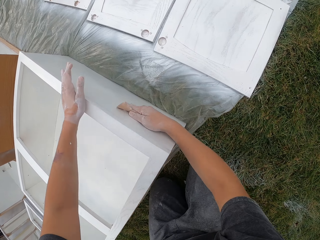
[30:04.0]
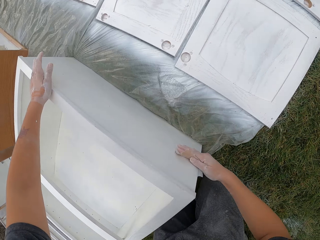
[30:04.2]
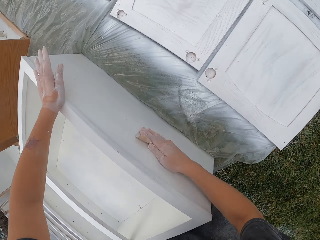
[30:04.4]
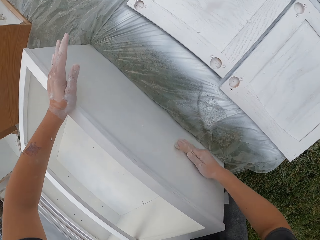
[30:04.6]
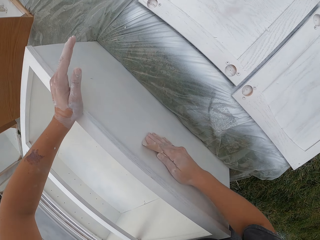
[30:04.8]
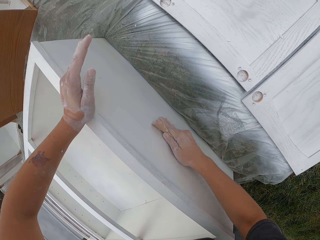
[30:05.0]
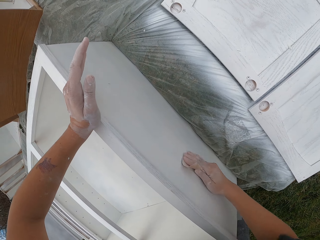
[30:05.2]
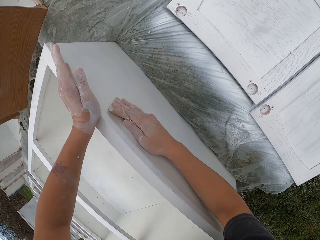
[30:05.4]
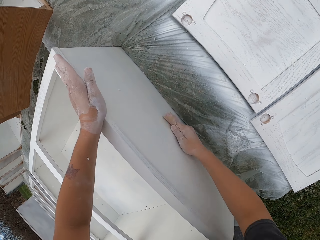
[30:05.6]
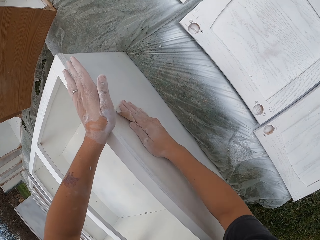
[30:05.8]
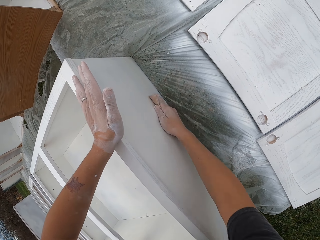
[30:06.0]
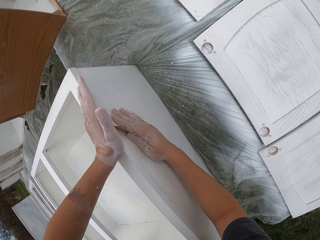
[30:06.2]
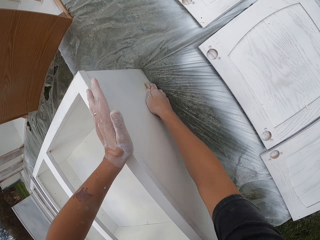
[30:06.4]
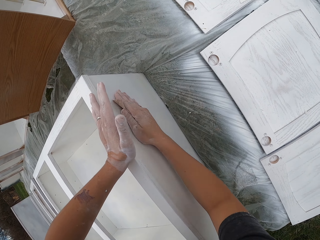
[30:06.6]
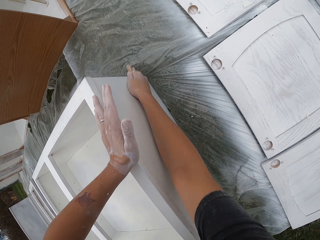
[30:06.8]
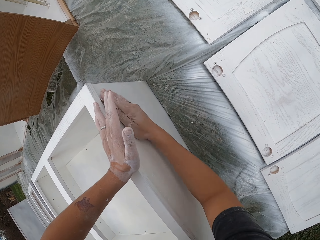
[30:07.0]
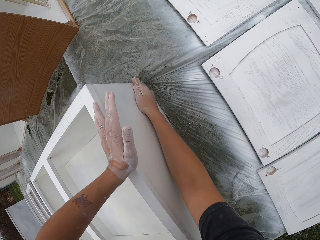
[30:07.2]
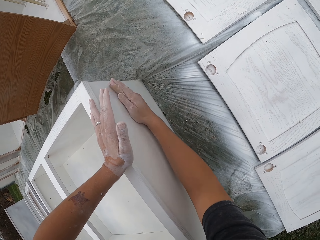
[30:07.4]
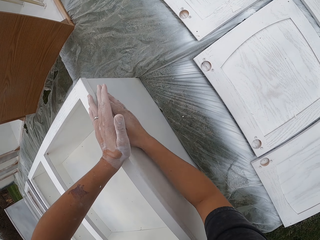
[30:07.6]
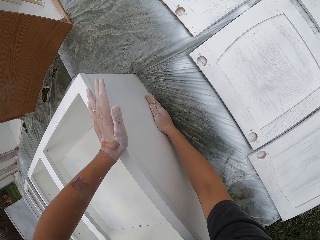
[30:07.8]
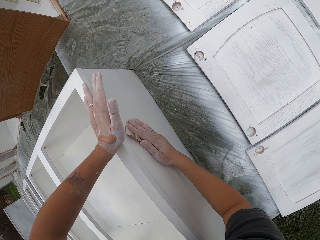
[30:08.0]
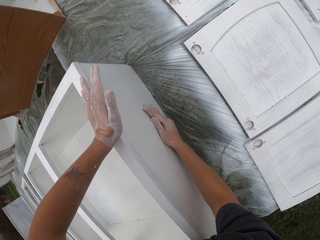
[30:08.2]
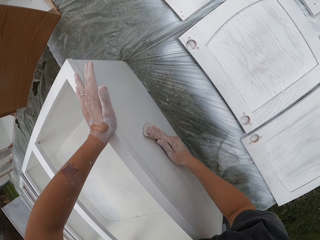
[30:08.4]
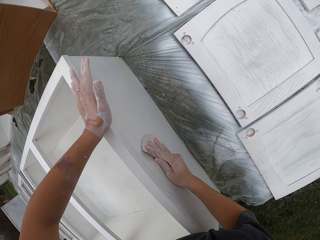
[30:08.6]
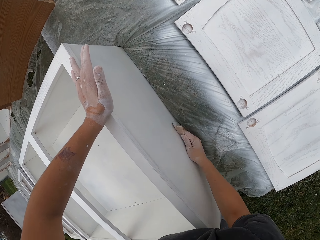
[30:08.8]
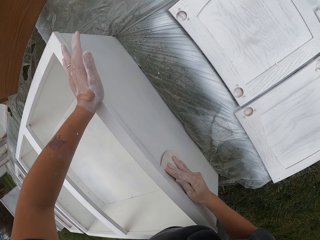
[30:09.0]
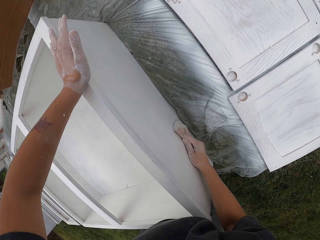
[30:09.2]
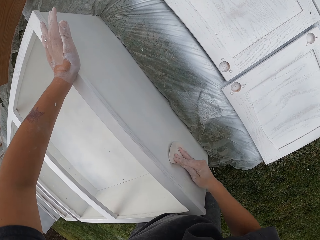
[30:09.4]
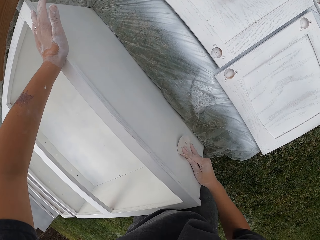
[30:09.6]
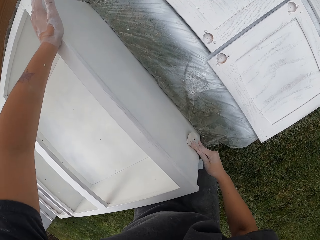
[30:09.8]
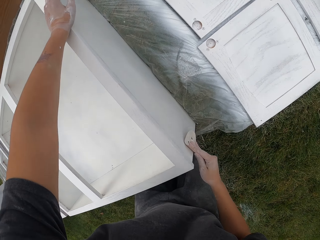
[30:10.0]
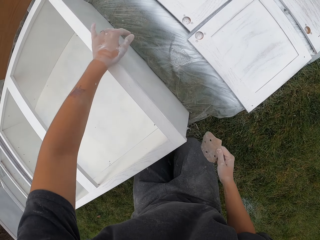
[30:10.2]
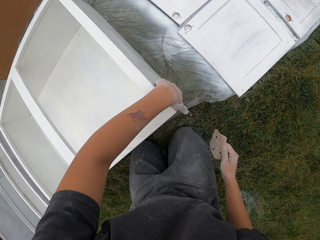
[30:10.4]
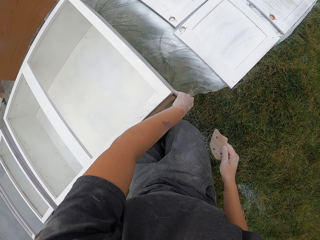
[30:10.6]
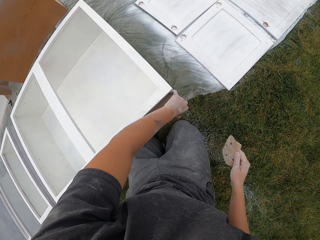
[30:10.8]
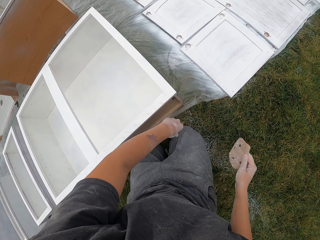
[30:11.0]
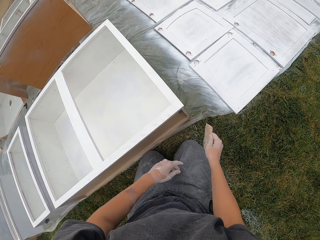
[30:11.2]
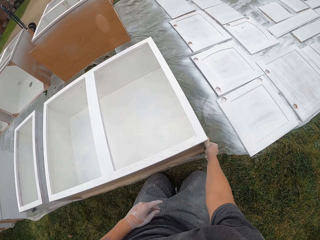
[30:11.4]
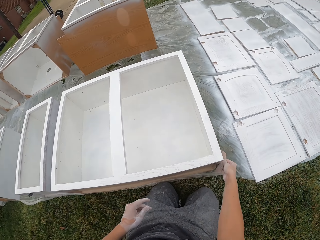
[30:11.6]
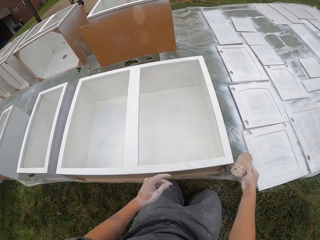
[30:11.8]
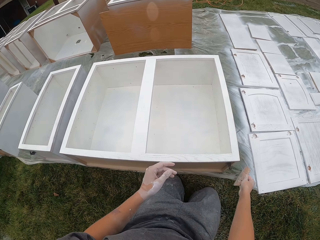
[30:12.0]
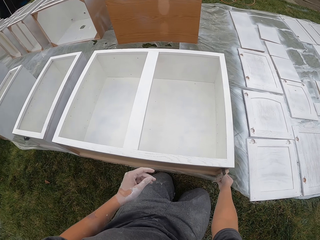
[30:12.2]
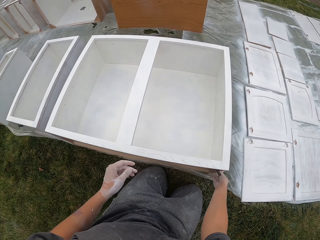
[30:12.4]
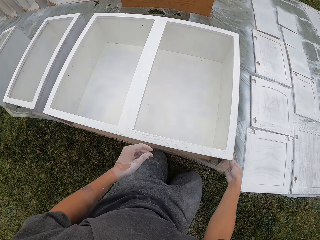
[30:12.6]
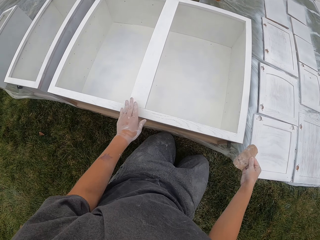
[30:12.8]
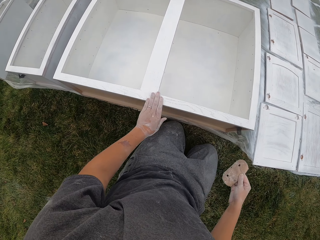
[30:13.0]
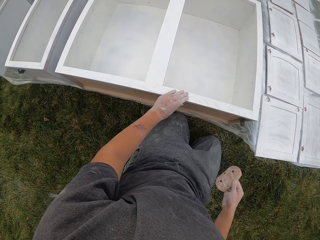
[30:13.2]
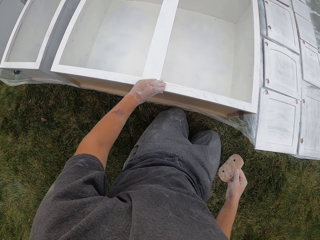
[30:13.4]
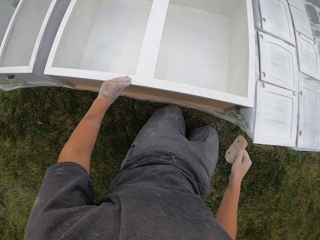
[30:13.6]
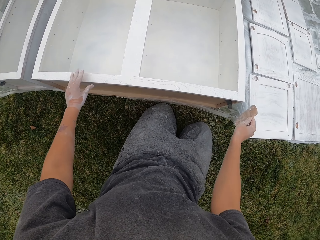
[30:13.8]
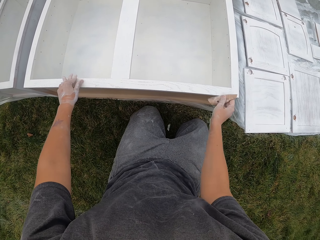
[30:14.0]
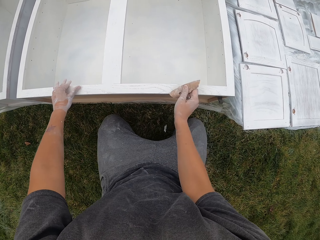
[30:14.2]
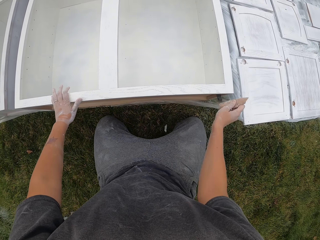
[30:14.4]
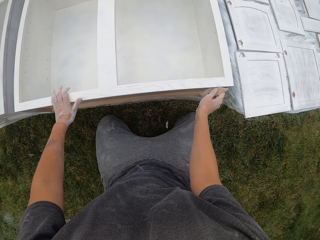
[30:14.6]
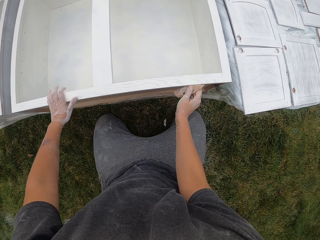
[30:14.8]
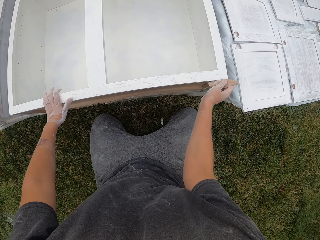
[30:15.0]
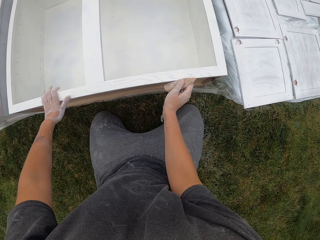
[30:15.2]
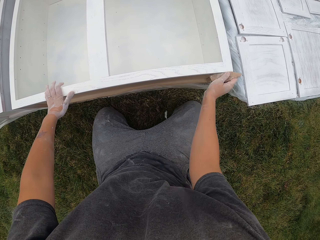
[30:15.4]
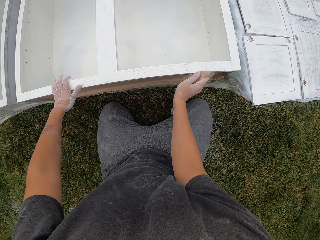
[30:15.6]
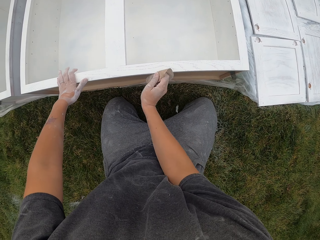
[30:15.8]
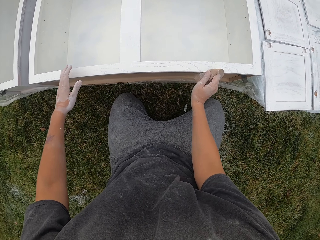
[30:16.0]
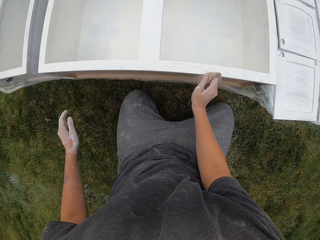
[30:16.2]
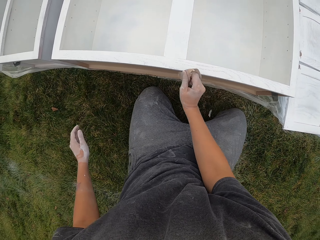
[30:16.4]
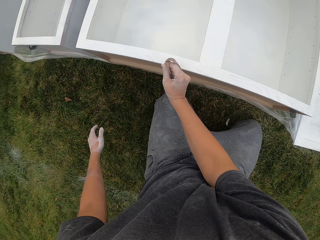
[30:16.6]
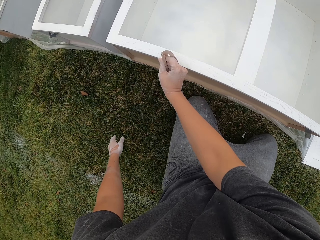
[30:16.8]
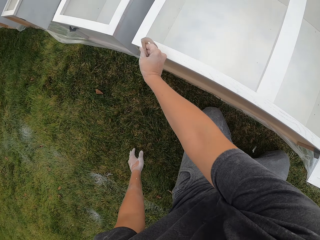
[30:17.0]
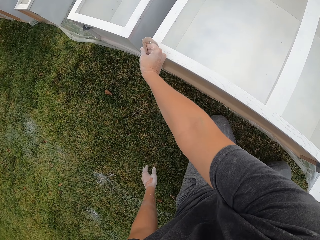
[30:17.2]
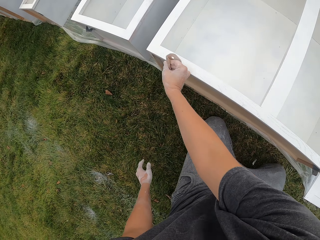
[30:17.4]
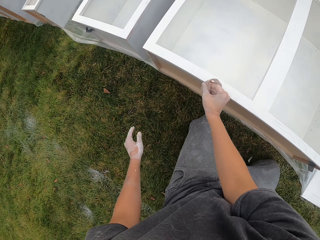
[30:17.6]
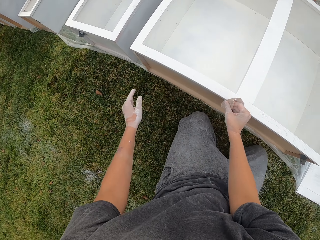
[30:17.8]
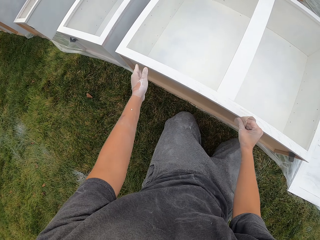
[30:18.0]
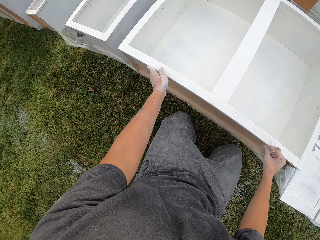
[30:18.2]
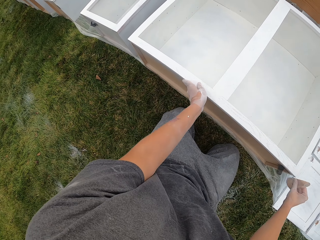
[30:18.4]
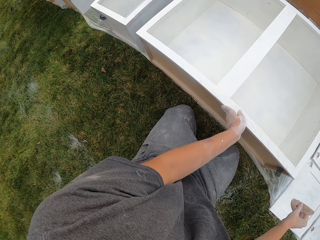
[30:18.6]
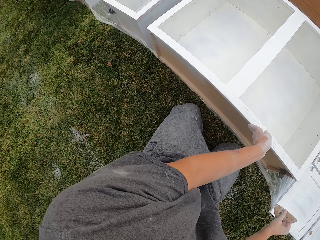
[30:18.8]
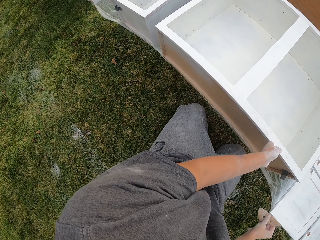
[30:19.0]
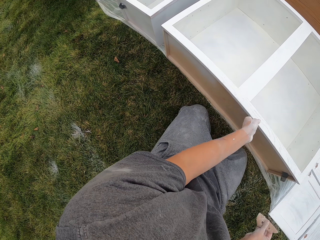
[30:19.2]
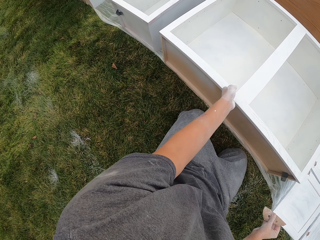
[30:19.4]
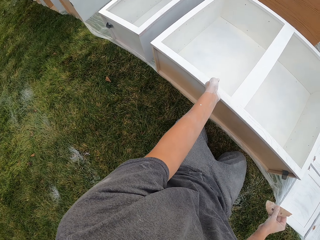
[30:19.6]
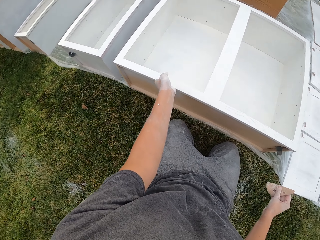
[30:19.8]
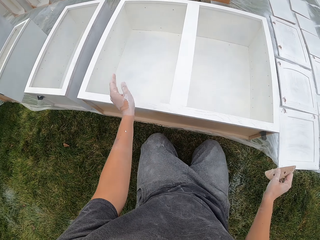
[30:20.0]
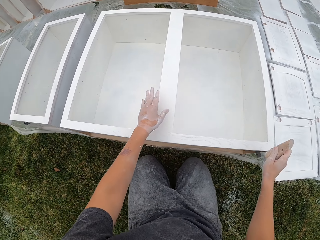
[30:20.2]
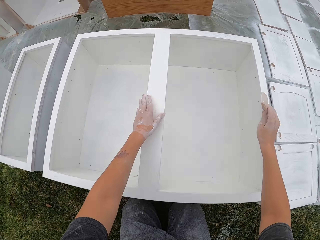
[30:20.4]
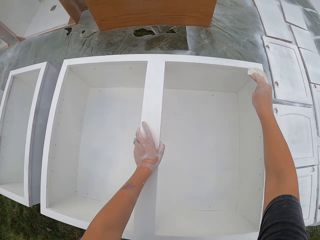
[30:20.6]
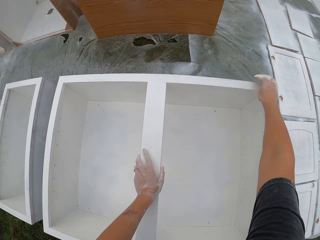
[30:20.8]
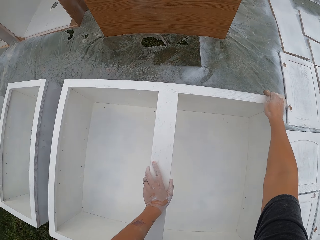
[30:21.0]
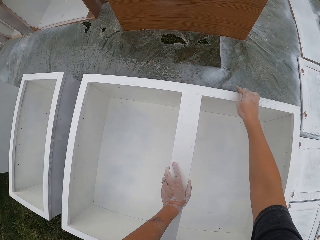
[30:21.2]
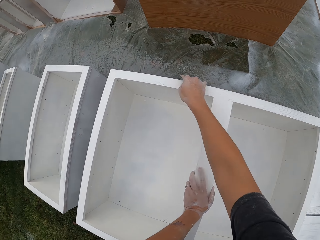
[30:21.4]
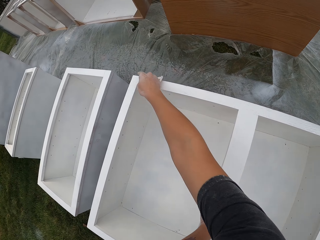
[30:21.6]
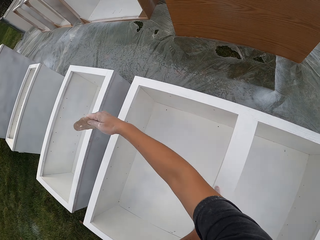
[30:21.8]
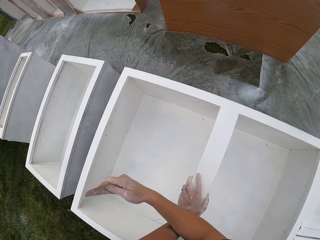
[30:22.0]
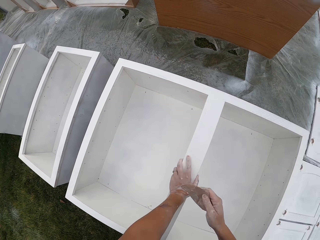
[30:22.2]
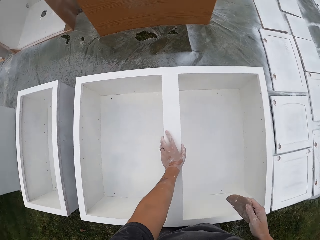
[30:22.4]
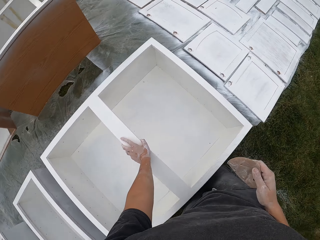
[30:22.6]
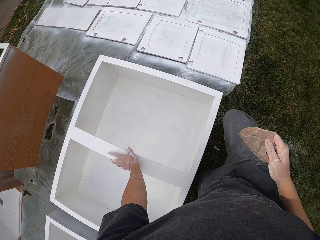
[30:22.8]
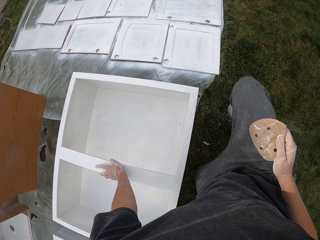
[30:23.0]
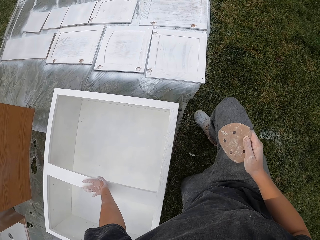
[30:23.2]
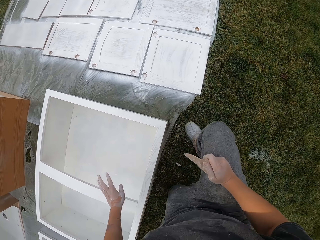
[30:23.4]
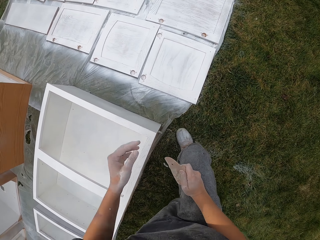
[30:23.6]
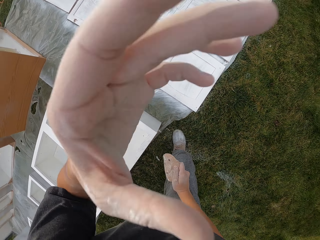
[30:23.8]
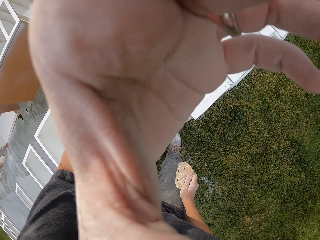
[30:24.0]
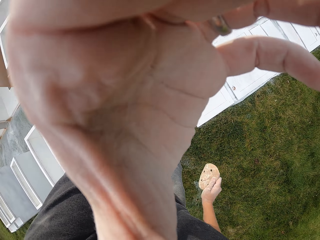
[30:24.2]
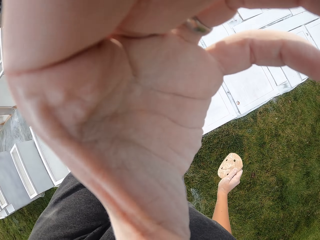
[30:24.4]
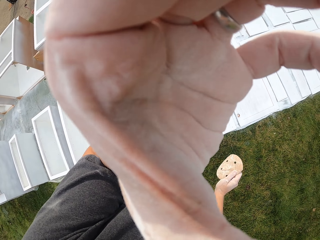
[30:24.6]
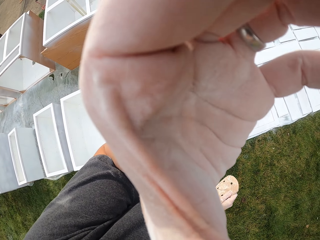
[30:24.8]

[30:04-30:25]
The camera wearer holds the cabinet with the left hand. They smoothen the outside of the drawer using the sandpaper. They rub a hand against the drawer. They move the left hand on the cabinet. They smoothen the outside of the drawer using the sandpaper. They rub a hand against the drawer. They touch the cabinet with the left hand. They smoothen the outside of the drawer using the sandpaper. They rub a hand against the drawer. They touch the cabinet with the left hand. They hold the cabinet with the left hand. They smoothen the outside of the drawer. They touch the cabinet with the left hand. They stand up. They swing the left hand. They touch the camera.
